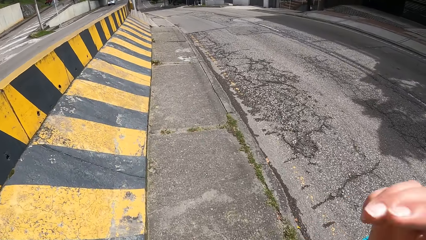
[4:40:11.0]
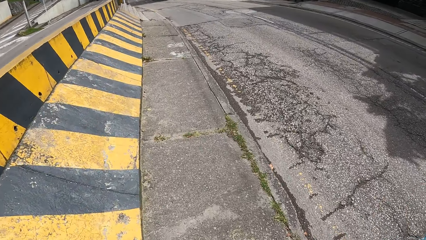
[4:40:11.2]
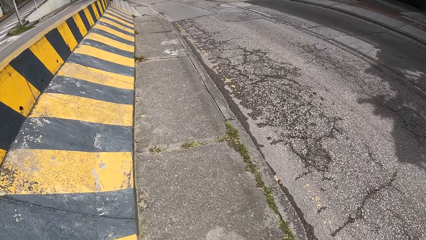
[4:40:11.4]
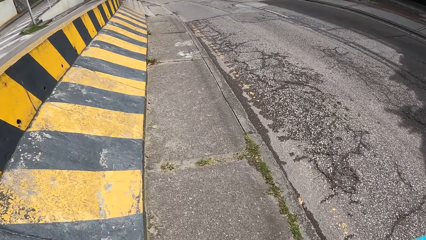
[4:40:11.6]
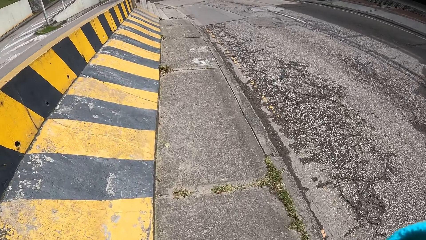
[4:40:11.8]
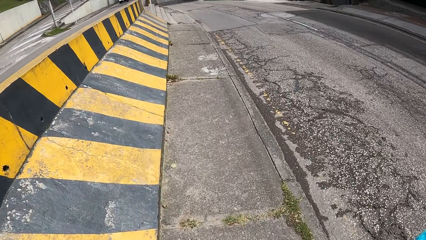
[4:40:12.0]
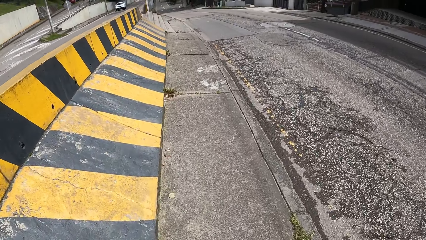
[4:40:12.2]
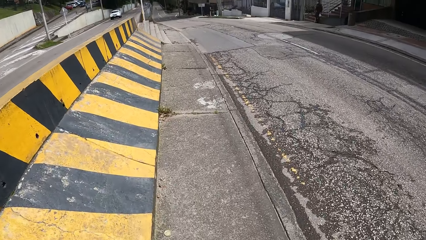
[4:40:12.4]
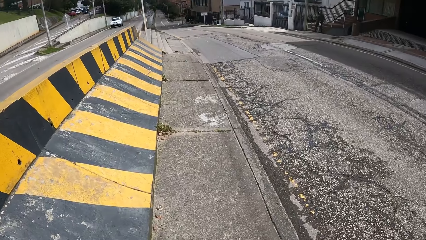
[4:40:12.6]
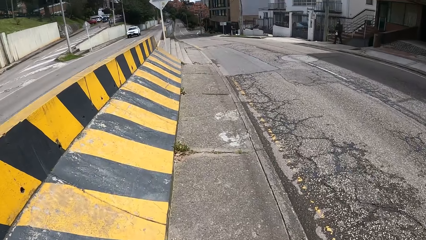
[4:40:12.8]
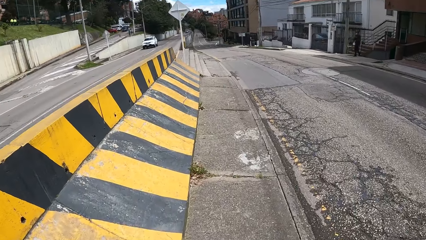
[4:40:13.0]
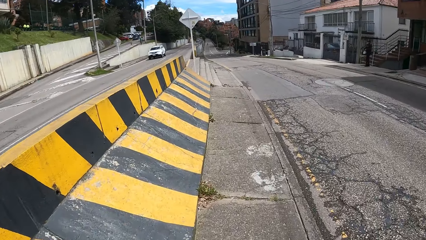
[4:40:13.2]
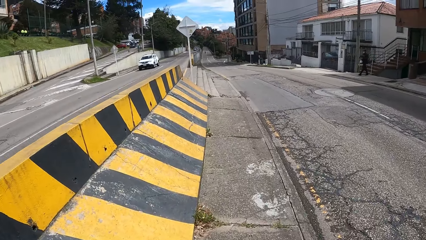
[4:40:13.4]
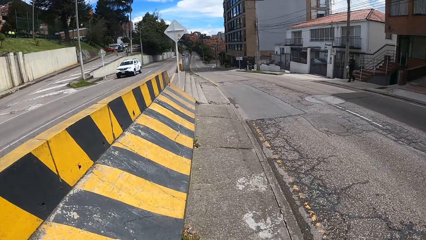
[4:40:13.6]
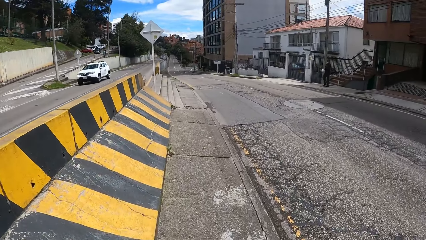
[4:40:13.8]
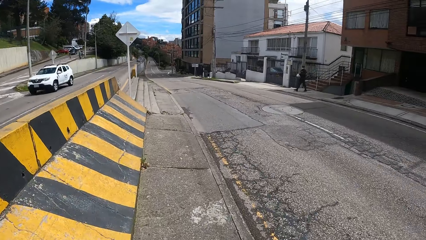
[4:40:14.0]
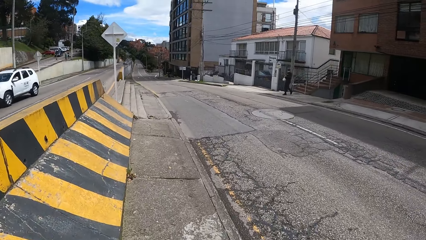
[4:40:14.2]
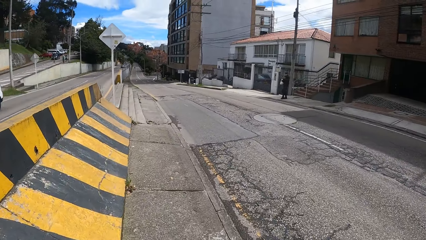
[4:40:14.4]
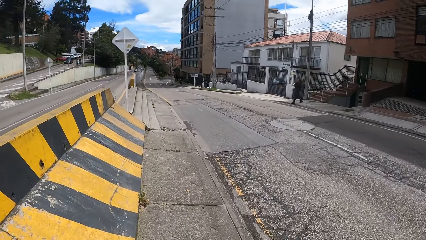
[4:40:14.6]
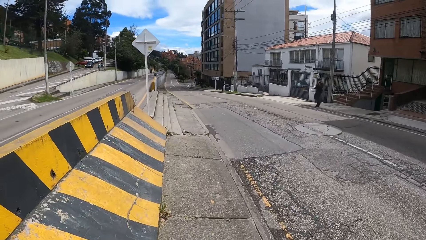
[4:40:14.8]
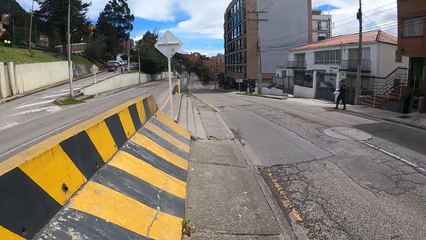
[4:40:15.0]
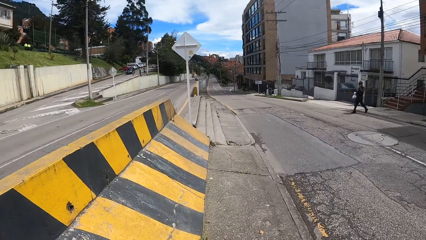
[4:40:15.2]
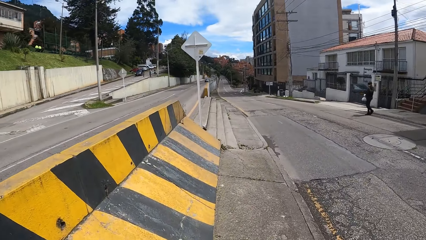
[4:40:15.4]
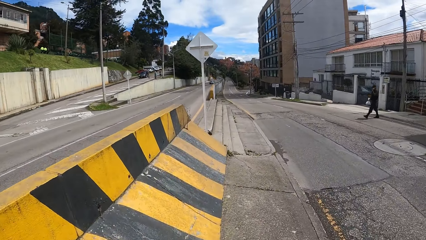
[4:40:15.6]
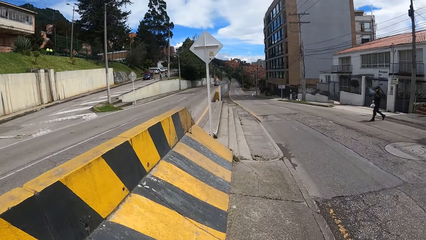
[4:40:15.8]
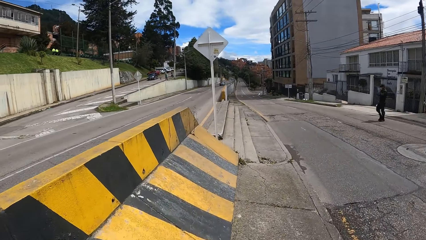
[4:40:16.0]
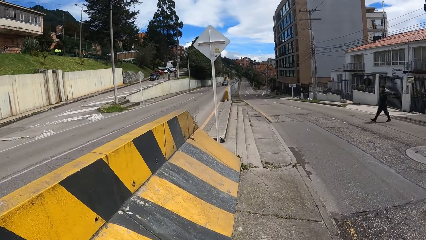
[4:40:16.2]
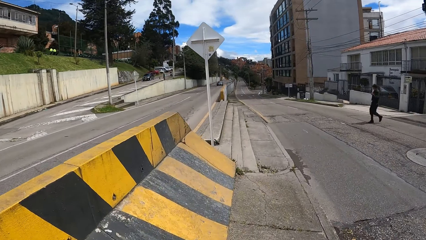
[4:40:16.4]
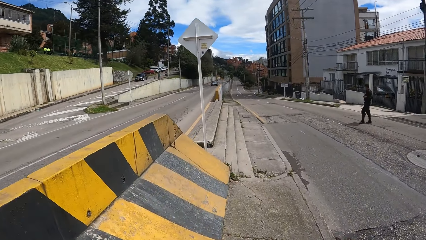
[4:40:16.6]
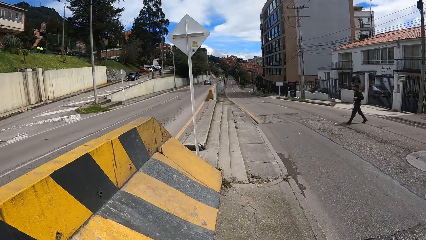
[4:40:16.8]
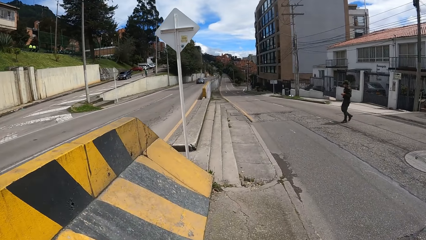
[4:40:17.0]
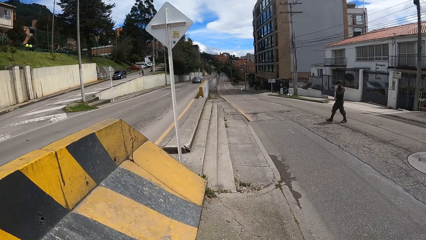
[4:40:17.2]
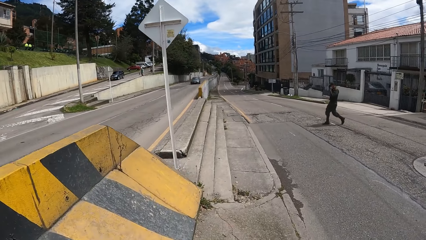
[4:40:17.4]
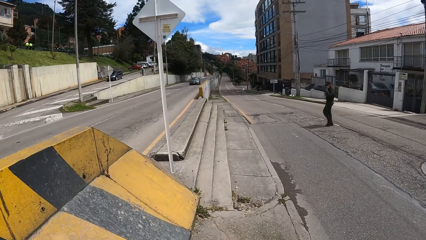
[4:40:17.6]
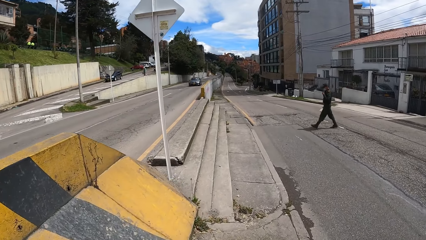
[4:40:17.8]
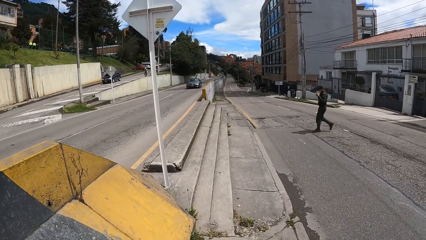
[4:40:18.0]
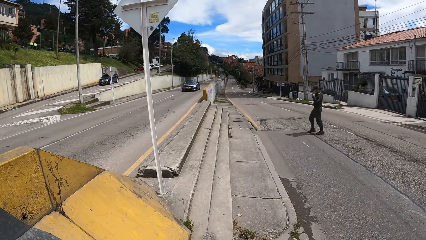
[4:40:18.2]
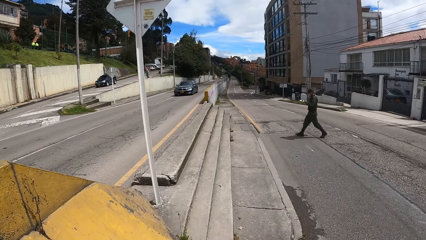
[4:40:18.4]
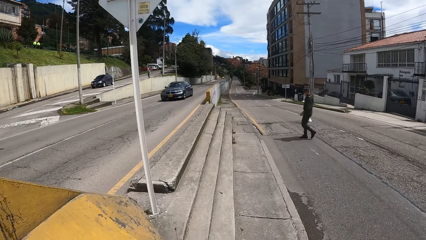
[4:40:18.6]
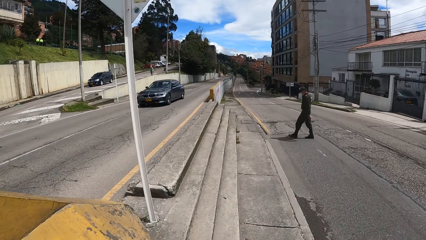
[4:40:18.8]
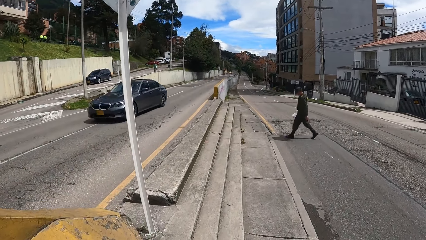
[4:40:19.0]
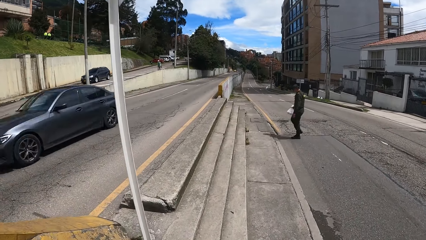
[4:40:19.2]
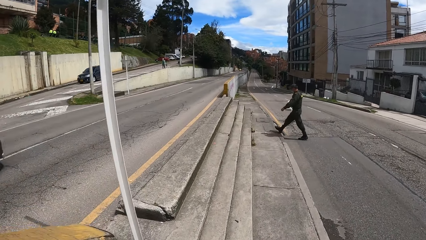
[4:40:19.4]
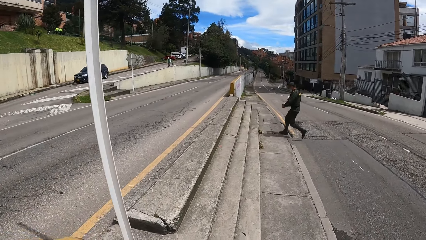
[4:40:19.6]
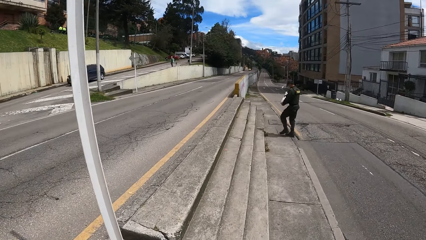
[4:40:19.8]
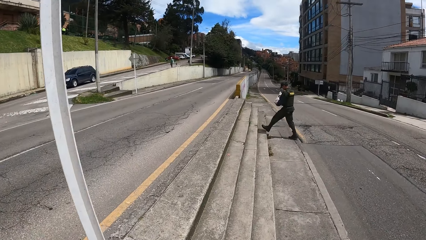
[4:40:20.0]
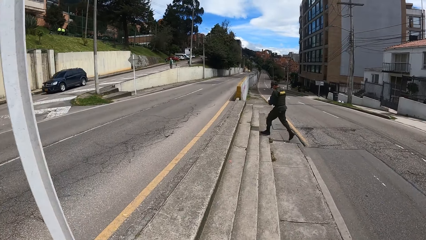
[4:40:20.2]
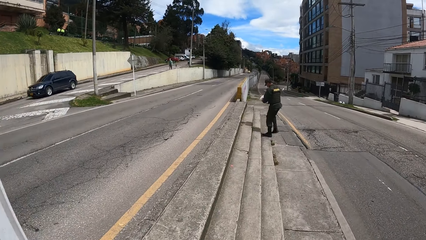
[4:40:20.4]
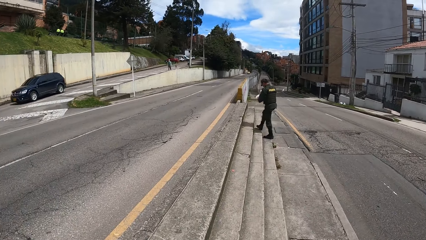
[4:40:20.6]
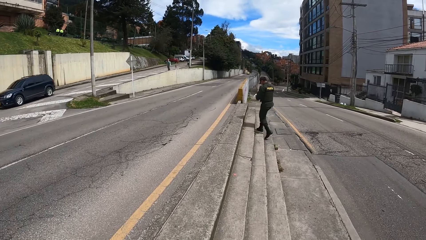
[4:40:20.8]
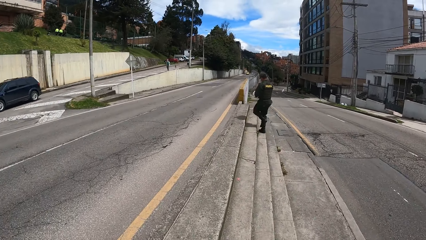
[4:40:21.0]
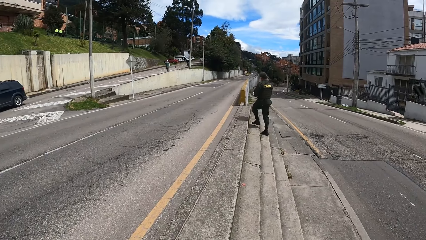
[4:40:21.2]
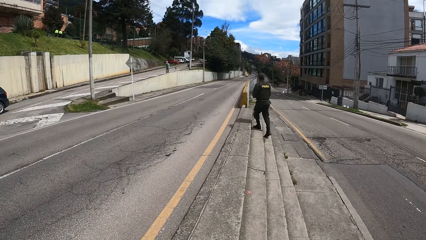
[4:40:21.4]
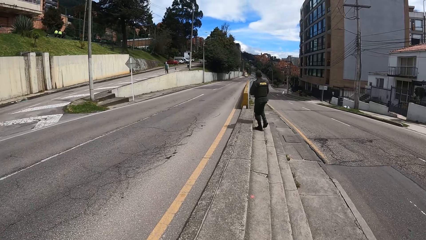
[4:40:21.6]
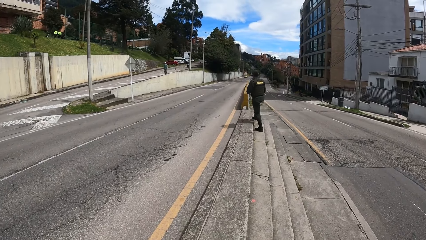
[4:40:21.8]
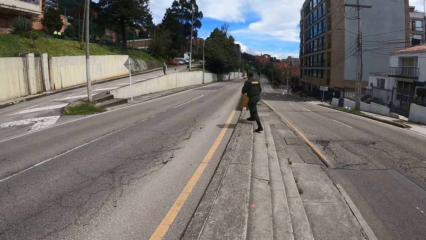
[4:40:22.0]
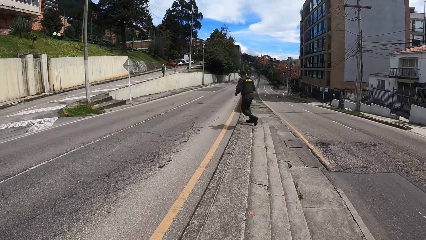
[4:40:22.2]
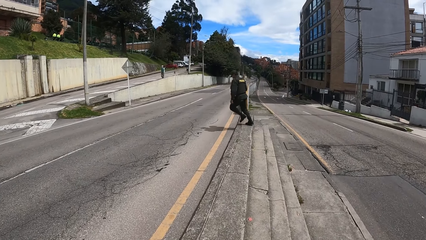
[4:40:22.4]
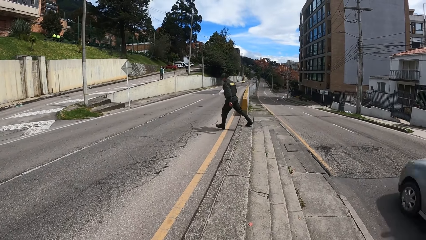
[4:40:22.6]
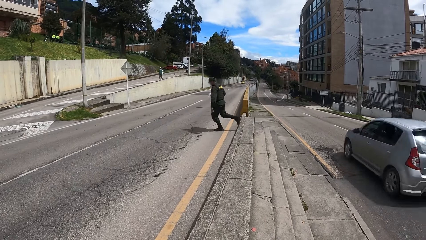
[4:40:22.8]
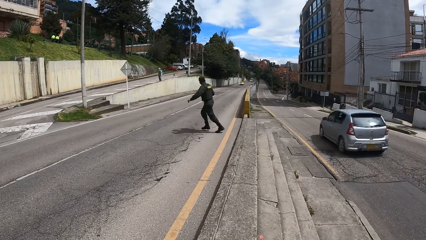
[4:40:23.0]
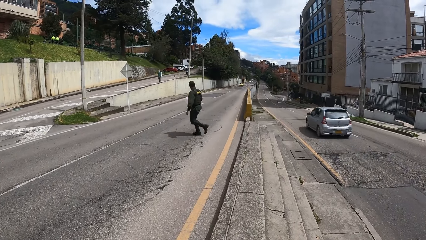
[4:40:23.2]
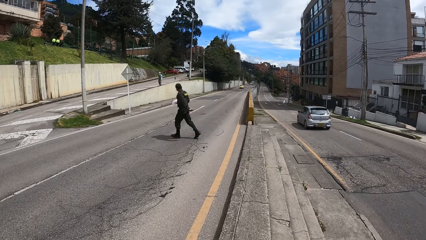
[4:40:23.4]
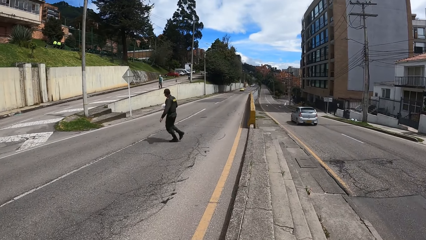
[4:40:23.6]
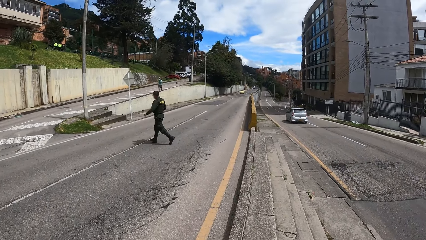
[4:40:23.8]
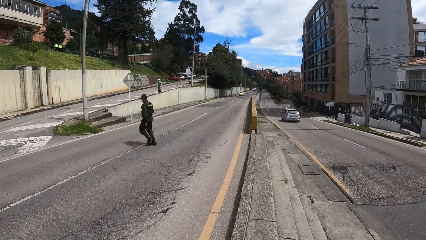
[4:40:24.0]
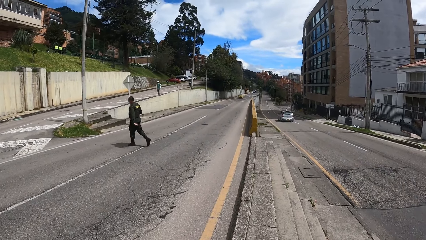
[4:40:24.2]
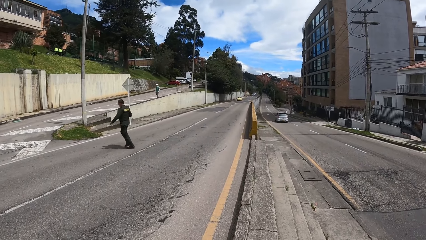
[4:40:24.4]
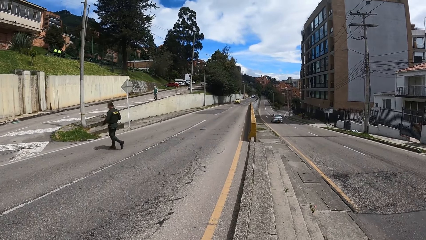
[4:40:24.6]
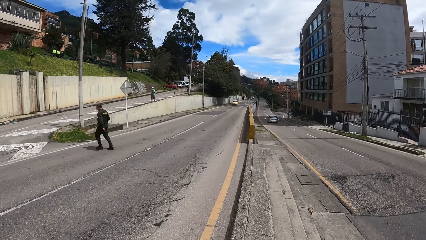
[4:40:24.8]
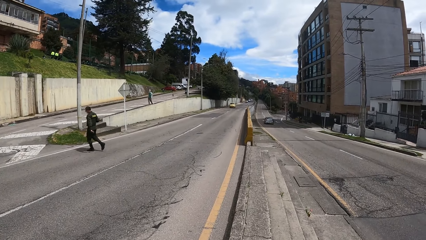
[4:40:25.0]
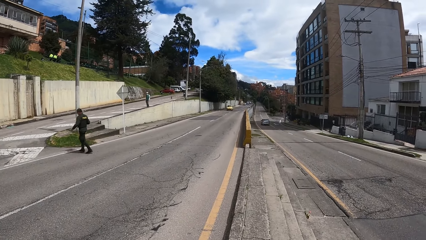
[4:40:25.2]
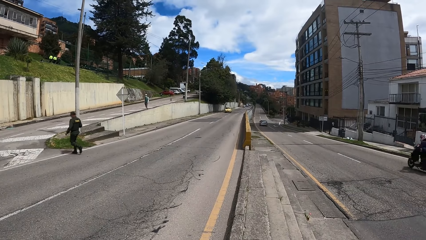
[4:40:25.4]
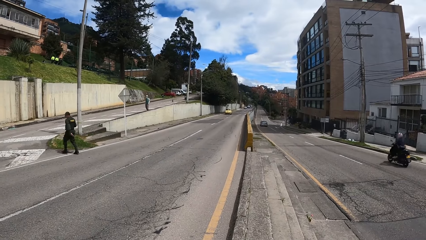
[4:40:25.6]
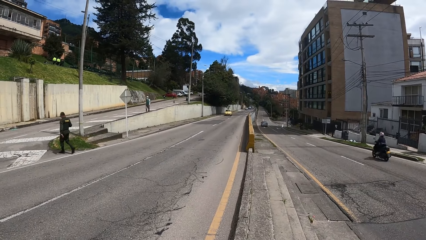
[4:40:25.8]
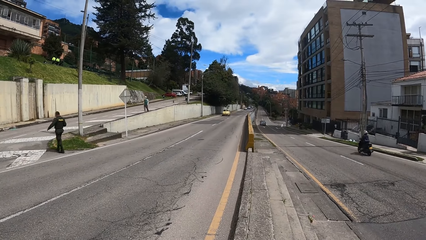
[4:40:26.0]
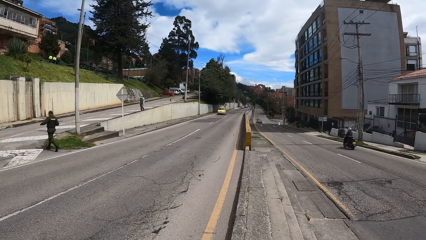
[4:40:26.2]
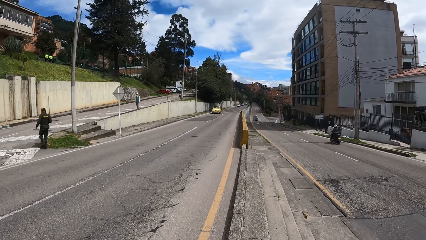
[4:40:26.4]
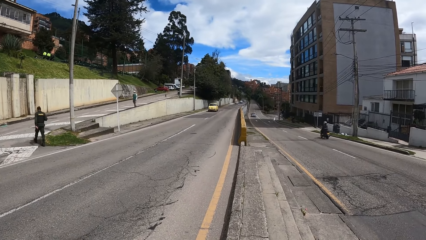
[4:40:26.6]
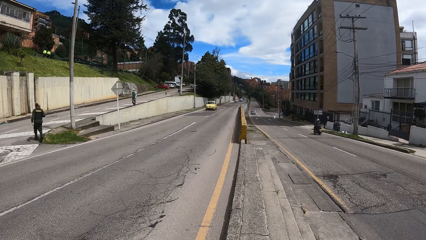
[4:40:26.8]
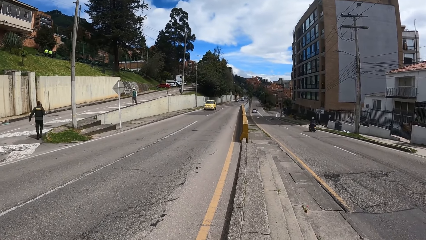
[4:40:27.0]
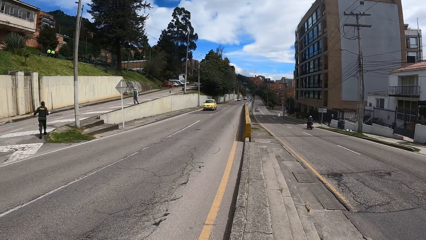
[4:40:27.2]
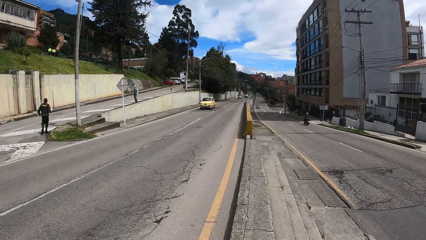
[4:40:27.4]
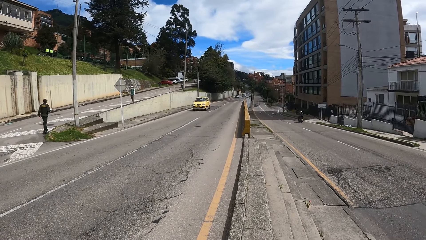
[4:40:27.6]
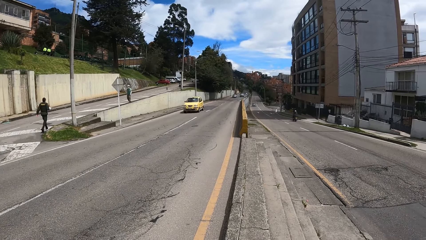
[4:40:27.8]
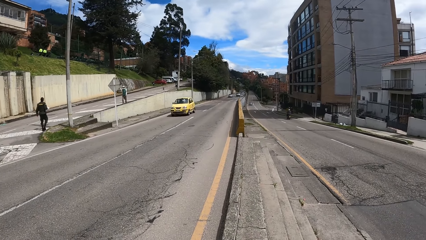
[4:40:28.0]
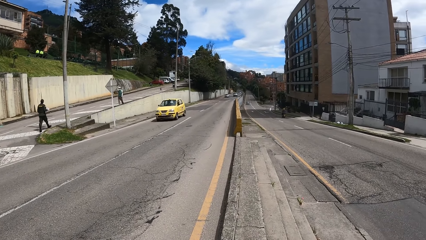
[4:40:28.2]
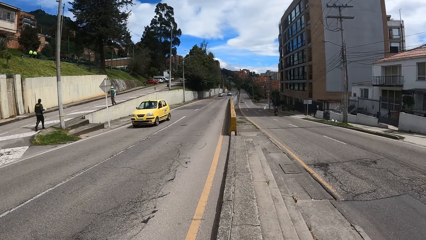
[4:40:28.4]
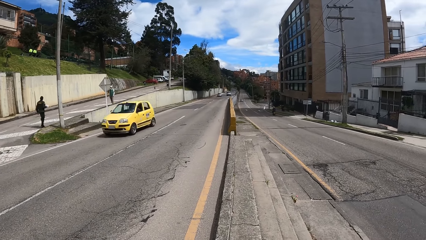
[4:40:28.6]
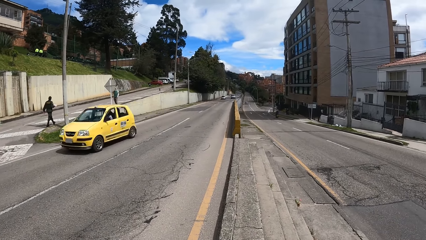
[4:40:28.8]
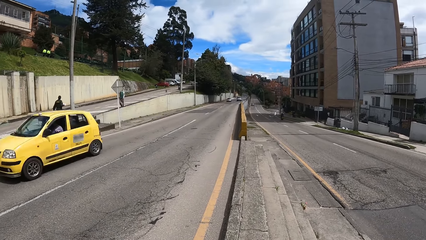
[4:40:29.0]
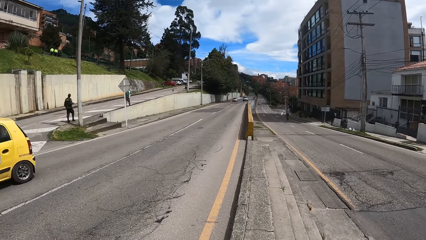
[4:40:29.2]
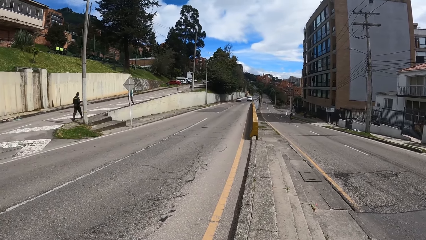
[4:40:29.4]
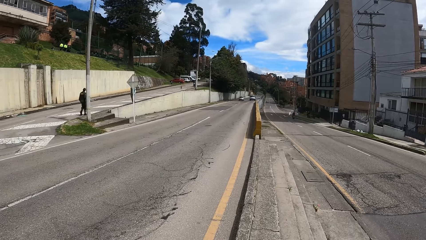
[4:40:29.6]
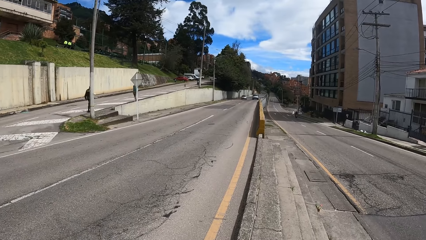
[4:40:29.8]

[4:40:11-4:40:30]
A man crosses the road. Another man goes down the road. The first man climbs up the pavement, crosses the road, and goes up the road.
